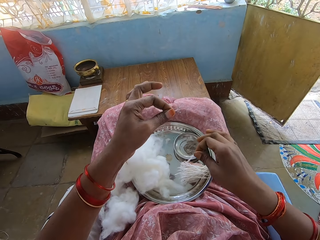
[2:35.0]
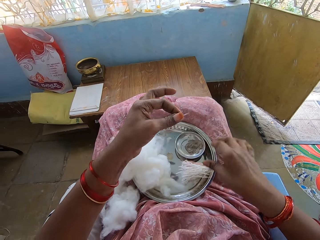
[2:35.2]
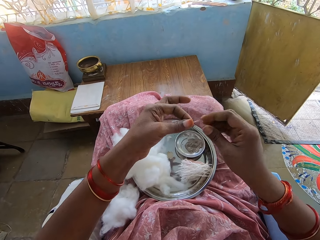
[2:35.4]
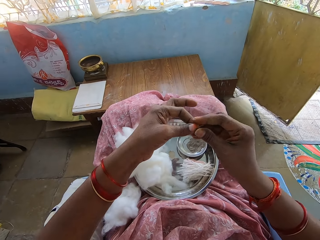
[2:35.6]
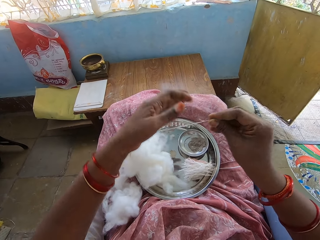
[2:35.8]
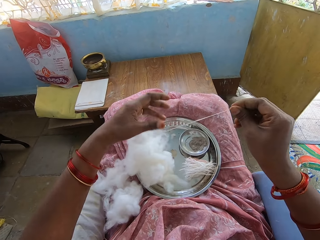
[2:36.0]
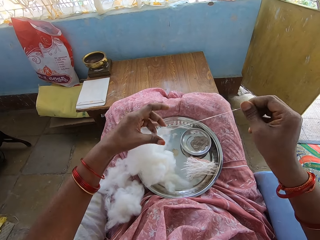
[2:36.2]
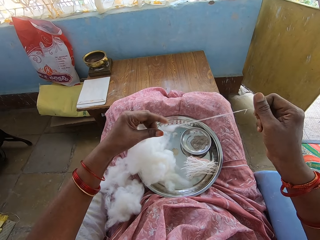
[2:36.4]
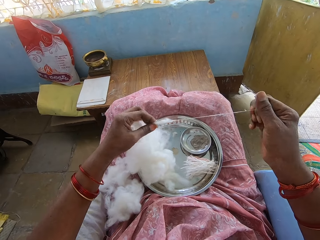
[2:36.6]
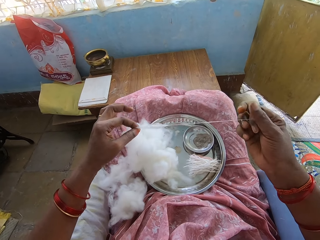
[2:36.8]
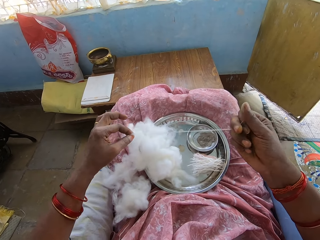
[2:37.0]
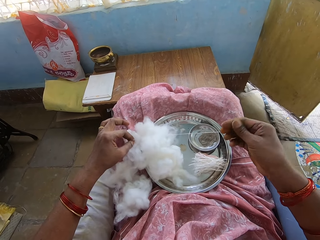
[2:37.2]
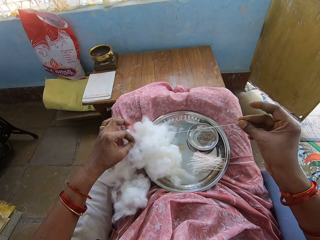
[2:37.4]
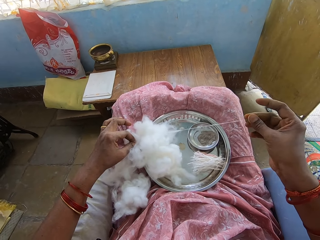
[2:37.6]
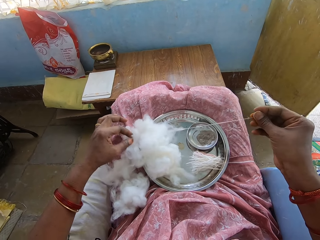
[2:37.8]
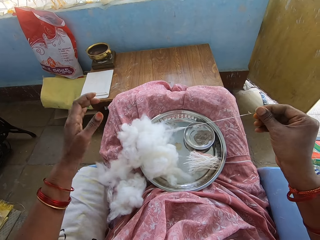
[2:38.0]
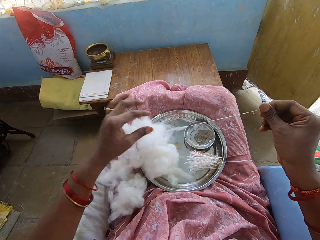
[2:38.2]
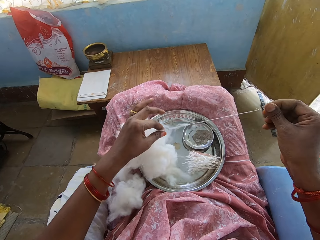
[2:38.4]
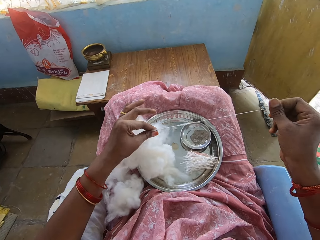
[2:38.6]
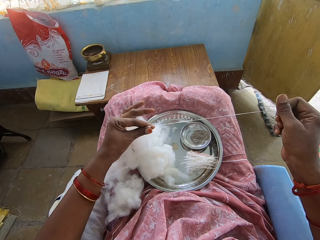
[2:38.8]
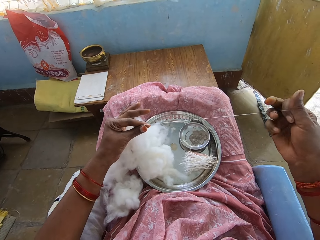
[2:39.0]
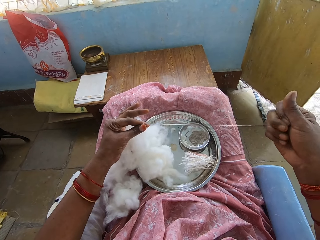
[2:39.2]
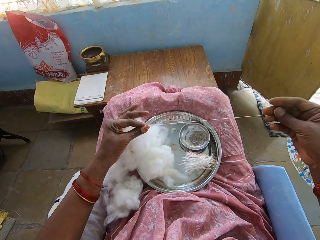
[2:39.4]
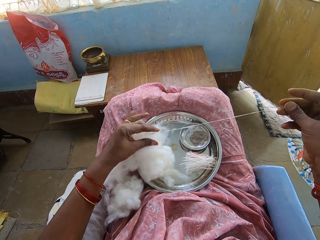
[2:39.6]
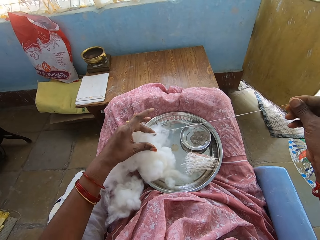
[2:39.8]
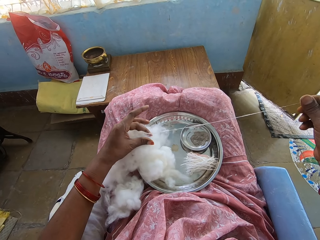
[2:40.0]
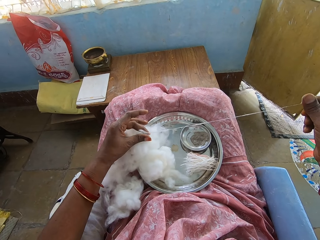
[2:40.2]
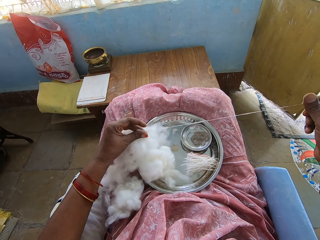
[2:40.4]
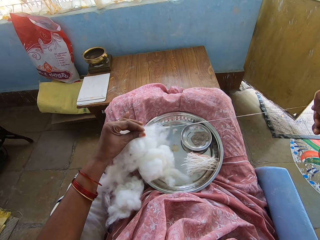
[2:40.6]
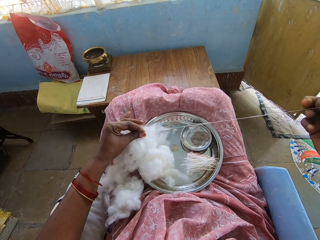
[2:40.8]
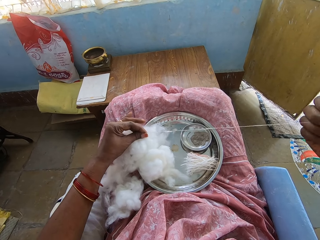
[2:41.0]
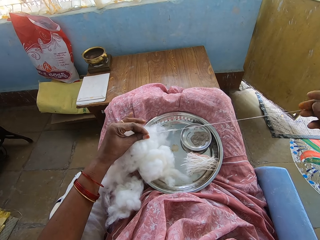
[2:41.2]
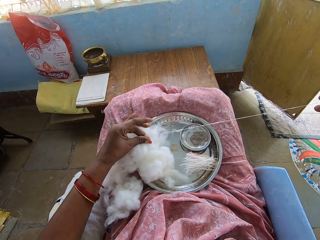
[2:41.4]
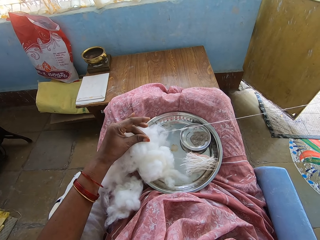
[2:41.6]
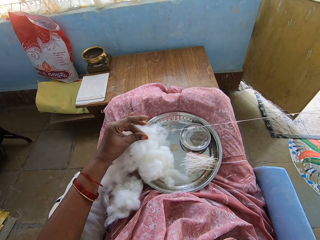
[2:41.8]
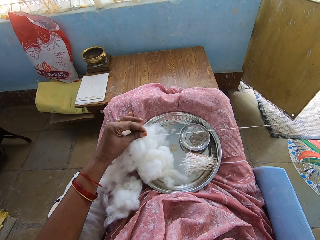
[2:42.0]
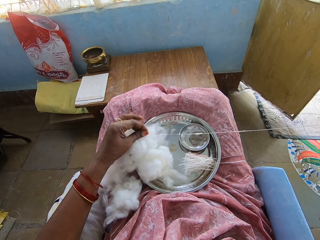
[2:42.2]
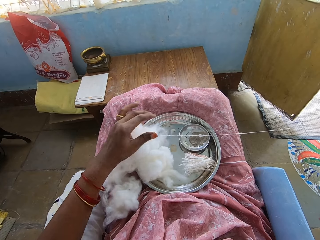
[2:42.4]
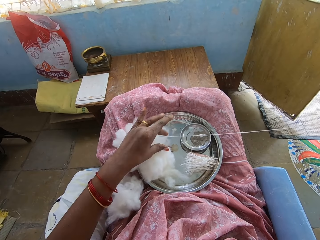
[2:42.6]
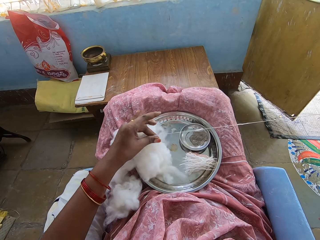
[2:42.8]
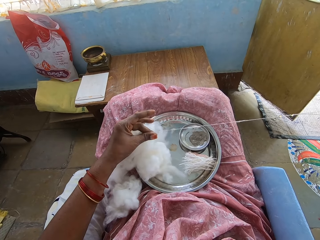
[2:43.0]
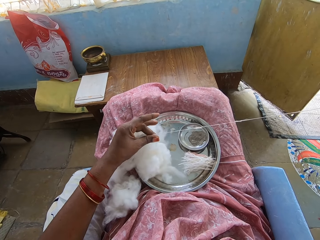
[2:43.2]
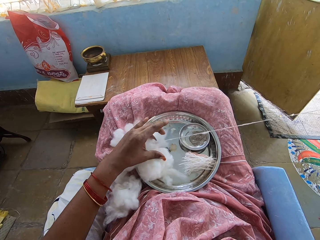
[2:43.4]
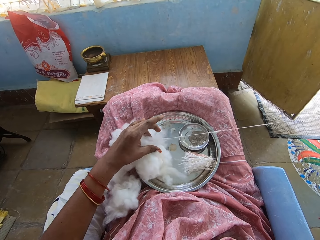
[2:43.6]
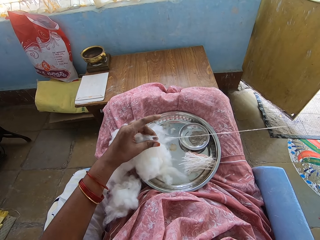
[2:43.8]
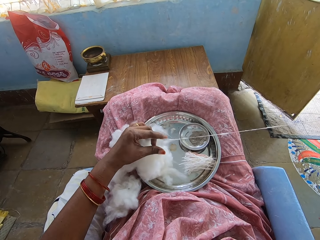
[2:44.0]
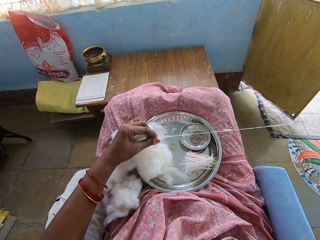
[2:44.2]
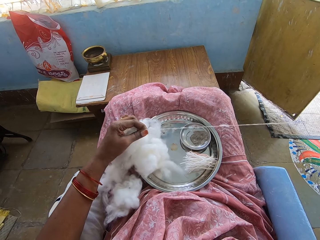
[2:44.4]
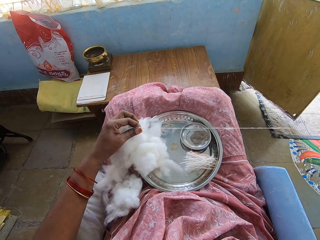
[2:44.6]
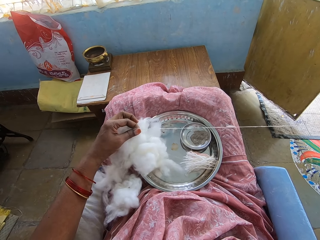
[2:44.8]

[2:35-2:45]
The camera wearer twists a thread. They cut a cotton wool string. They put the string on a tray. They pull the thread. They adjust the cotton wool.

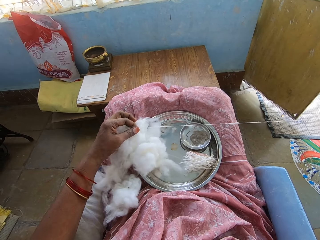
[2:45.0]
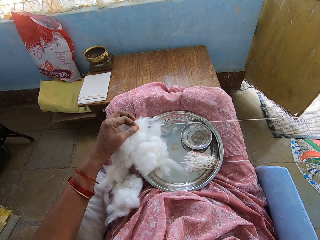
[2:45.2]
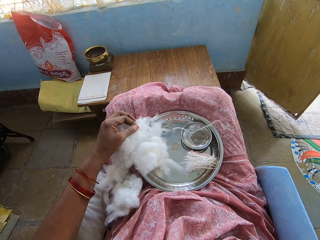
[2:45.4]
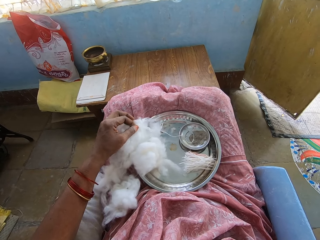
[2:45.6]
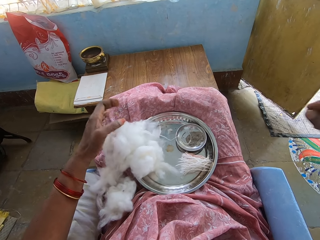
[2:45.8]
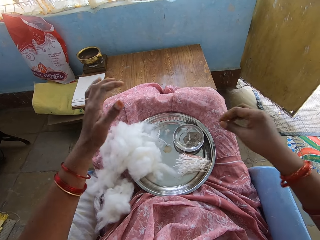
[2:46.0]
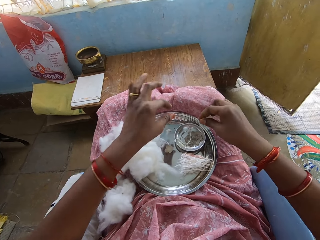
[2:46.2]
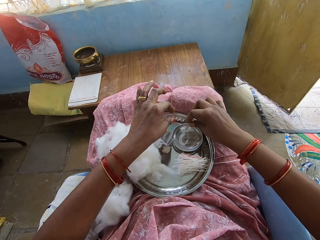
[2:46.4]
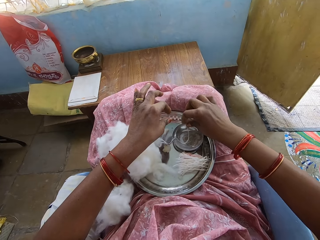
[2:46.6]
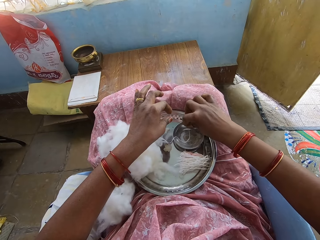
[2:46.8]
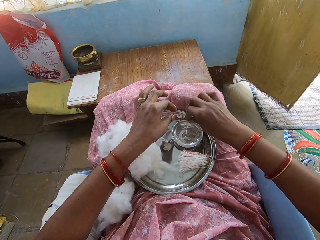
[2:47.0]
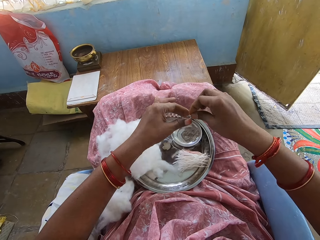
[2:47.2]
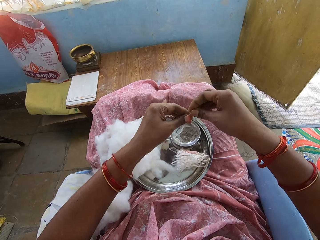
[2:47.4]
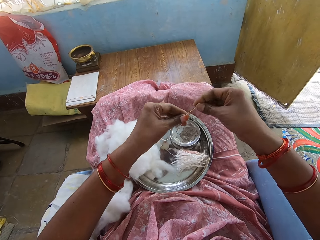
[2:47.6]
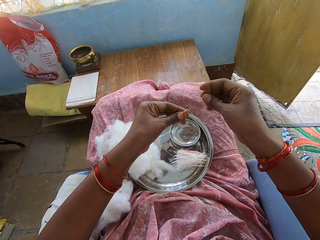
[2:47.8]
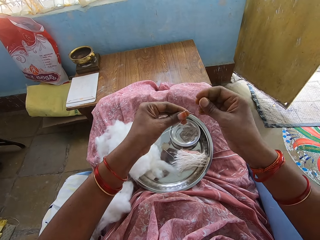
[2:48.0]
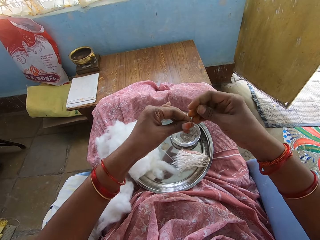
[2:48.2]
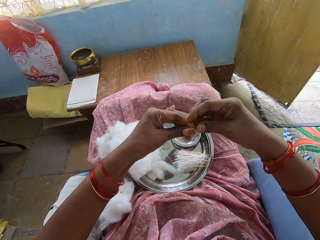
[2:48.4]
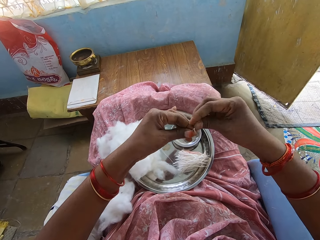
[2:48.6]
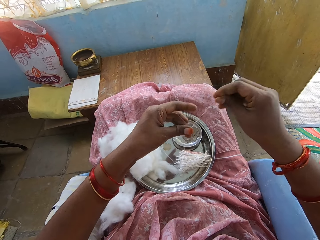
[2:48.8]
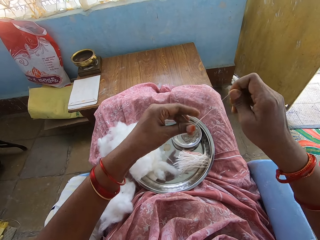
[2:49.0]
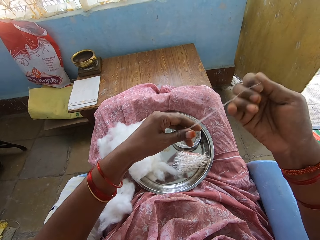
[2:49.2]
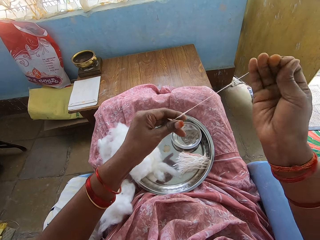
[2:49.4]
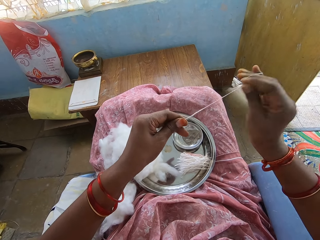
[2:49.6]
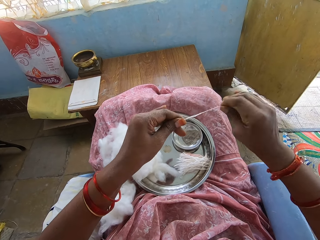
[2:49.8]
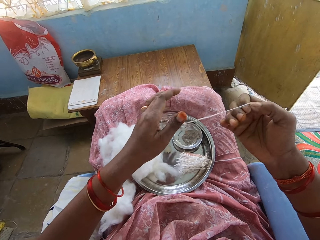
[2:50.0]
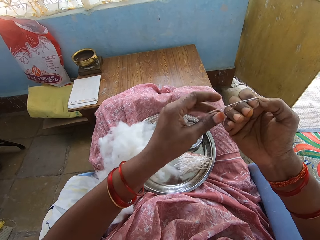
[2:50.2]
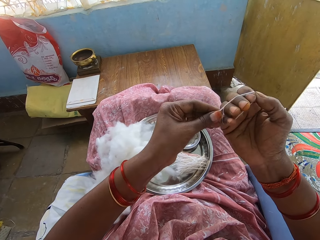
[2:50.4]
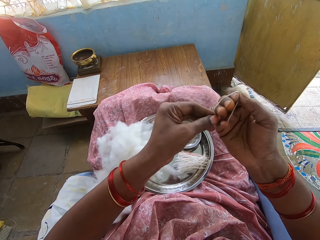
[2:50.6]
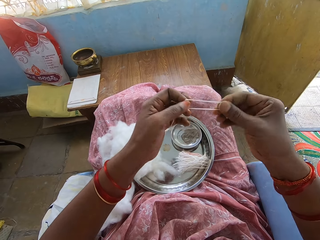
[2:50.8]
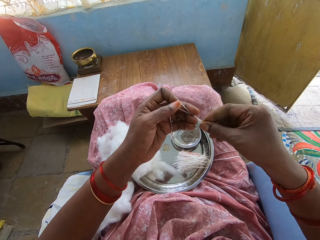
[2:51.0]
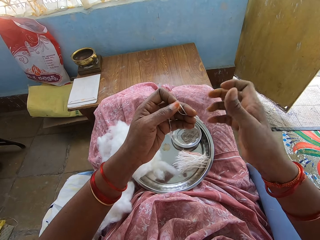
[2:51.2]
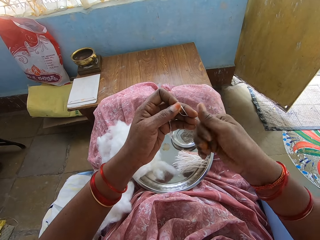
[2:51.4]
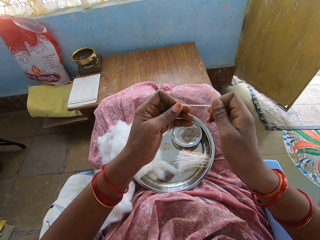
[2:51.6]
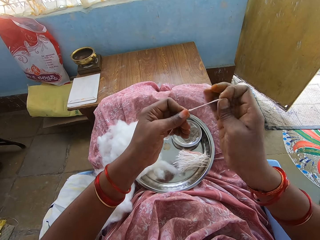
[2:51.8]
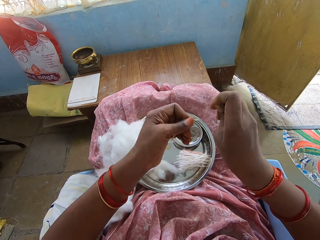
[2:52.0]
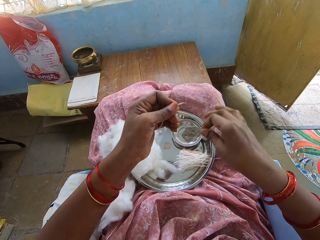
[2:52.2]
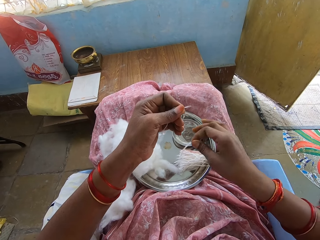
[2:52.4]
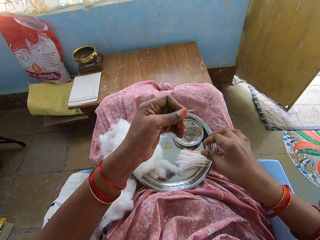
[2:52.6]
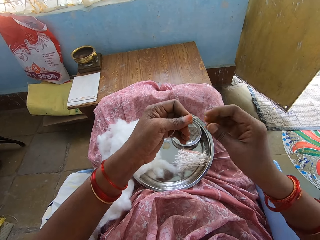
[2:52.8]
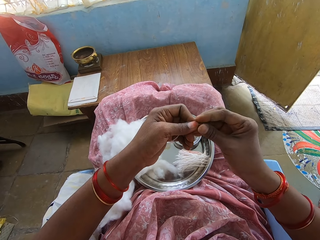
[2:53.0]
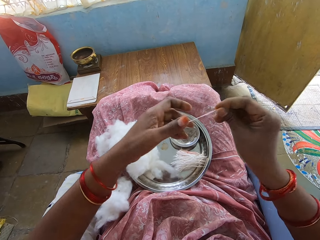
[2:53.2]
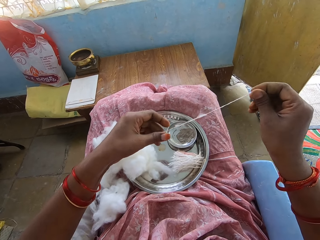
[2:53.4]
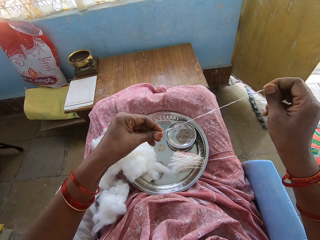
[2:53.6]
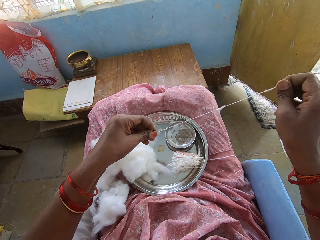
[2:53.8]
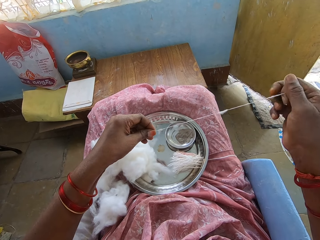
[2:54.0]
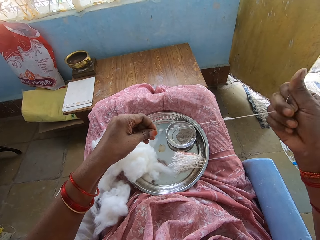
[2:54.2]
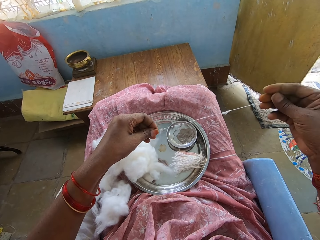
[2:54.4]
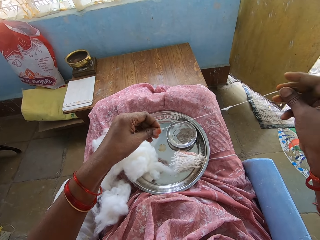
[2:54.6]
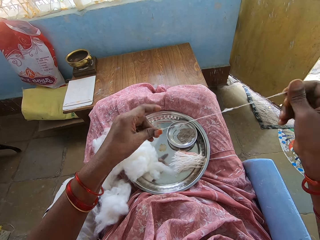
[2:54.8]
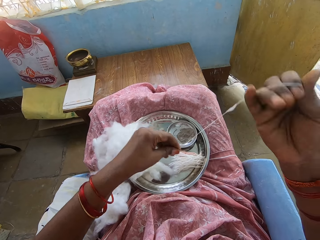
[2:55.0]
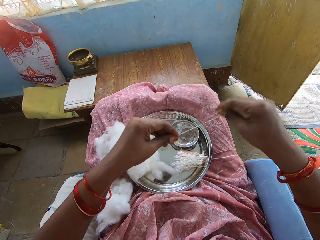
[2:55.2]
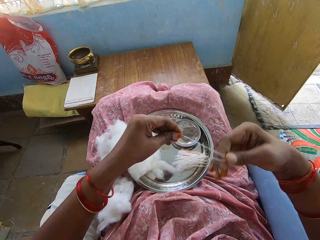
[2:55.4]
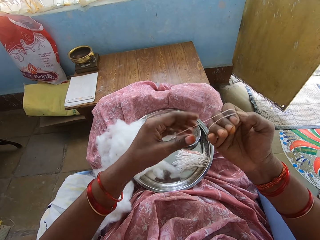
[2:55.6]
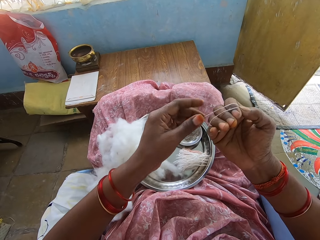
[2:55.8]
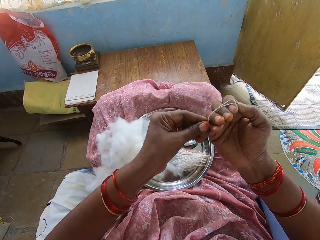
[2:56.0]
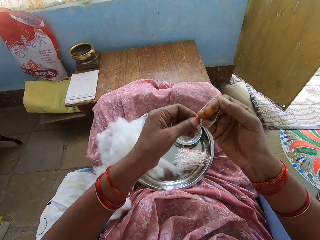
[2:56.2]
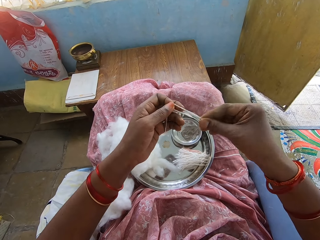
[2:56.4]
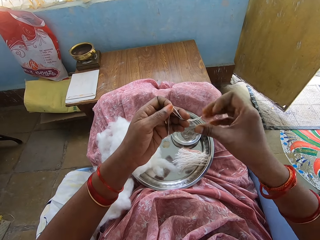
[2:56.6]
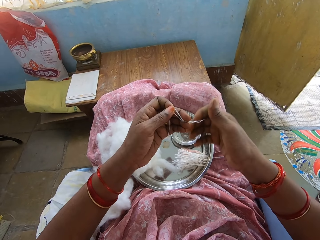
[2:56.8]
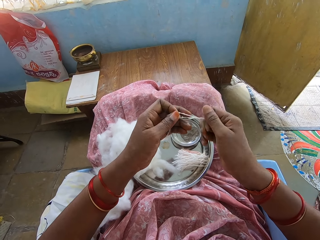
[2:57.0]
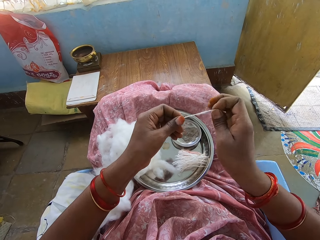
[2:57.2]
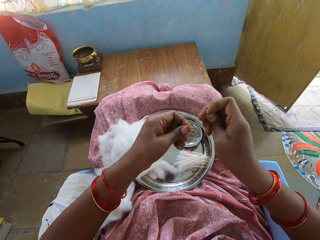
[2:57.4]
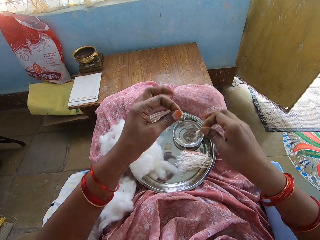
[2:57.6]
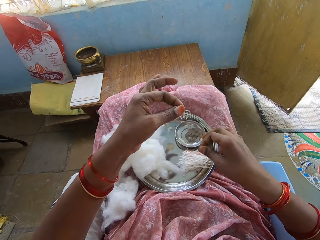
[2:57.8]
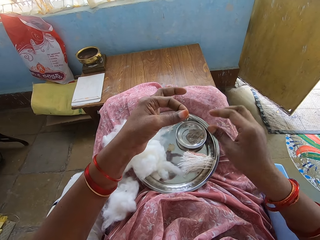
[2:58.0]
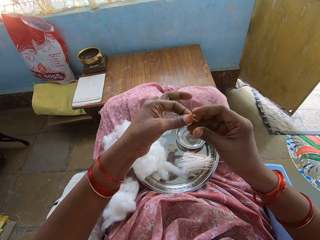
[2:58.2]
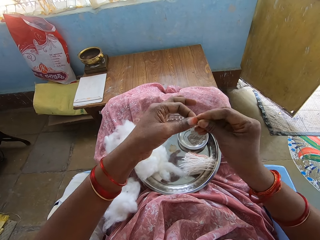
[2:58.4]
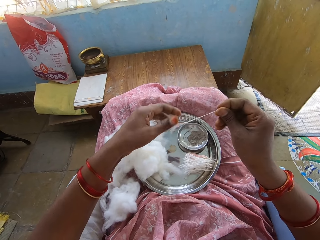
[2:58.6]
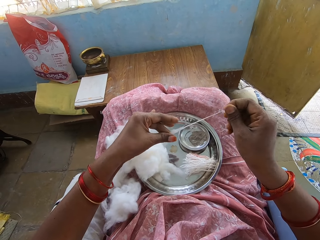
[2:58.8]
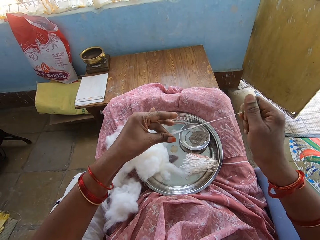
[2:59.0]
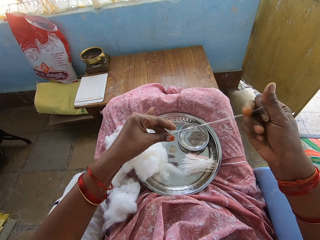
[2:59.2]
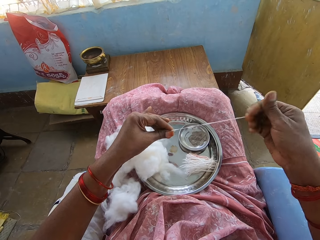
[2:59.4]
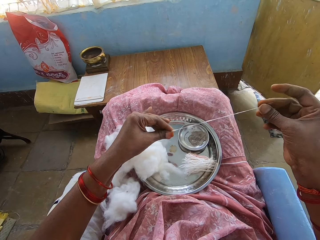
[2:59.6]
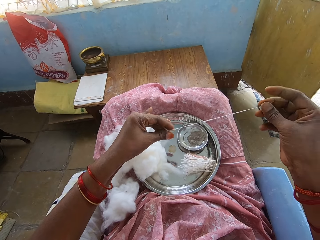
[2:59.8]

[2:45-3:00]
The camera wearer picks a thread from the tray. They pull the thread. They roll a cotton string on a hand. They twist the thread. They cut a cotton wool string. They put the string on the tray. They pull the thread. They adjust the cotton wool. They roll the cotton string on a hand. They twist the thread. They cut the cotton wool string. They put the string on the tray. They adjust the cotton wool. They pull the thread.
